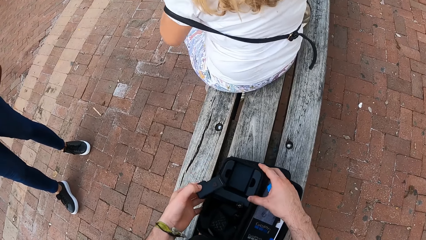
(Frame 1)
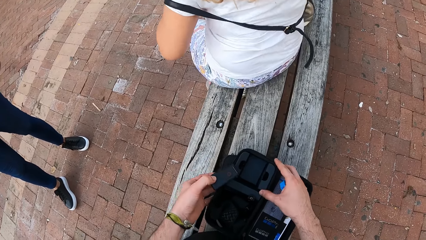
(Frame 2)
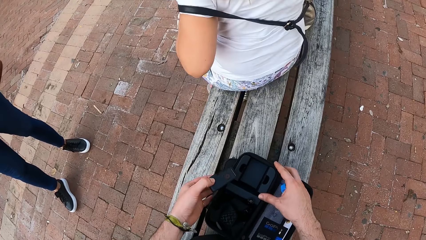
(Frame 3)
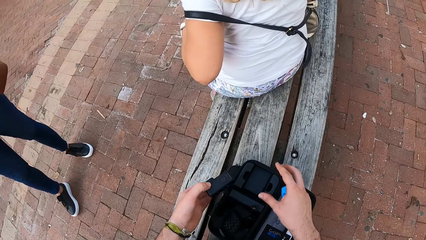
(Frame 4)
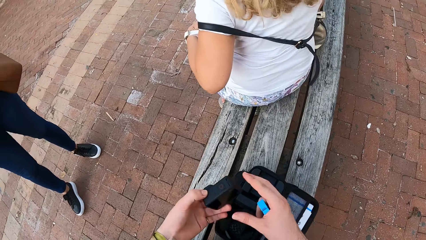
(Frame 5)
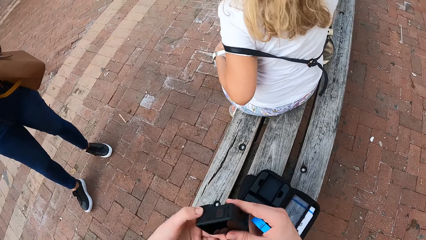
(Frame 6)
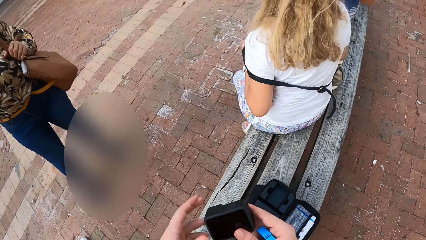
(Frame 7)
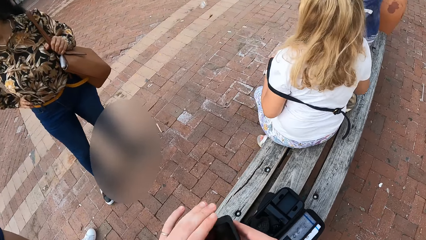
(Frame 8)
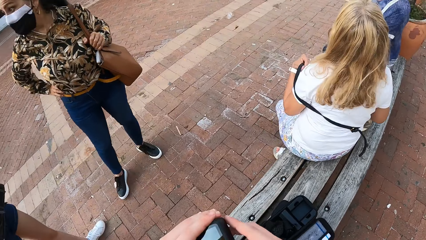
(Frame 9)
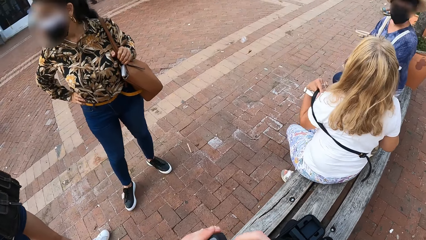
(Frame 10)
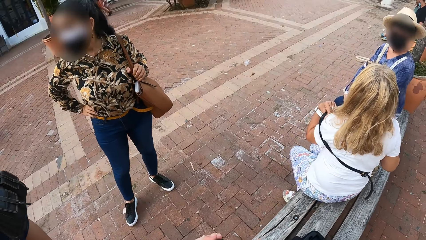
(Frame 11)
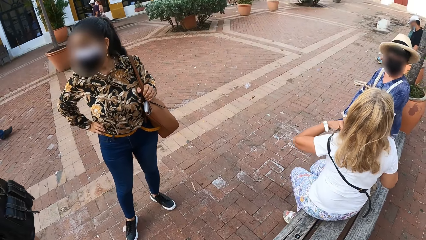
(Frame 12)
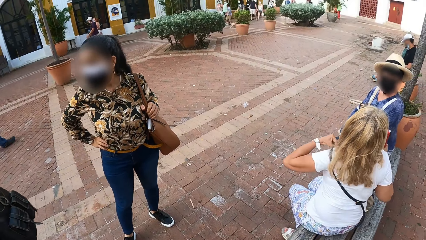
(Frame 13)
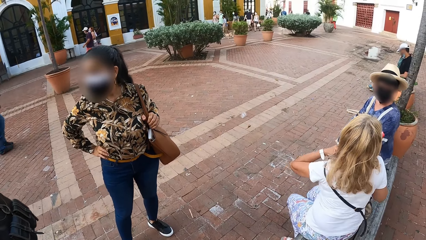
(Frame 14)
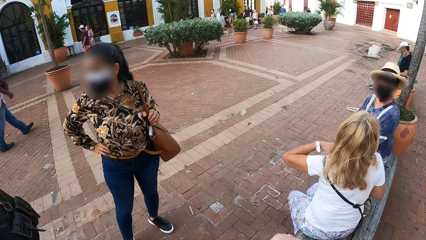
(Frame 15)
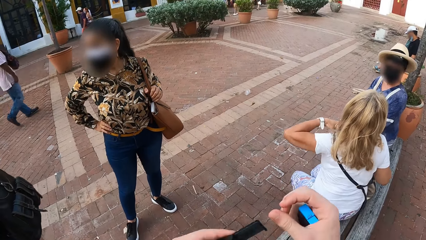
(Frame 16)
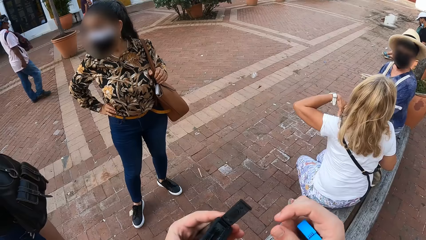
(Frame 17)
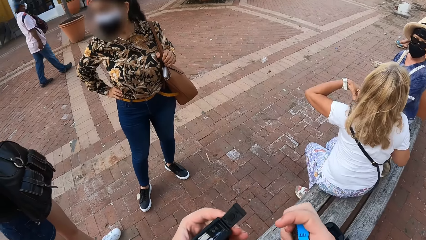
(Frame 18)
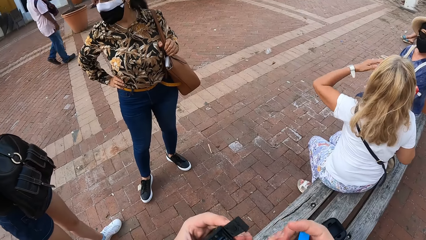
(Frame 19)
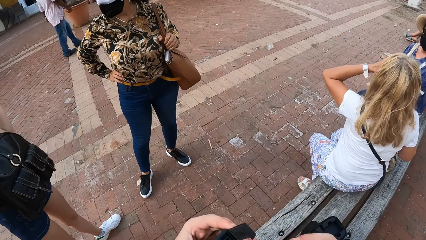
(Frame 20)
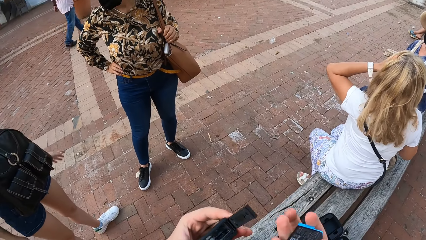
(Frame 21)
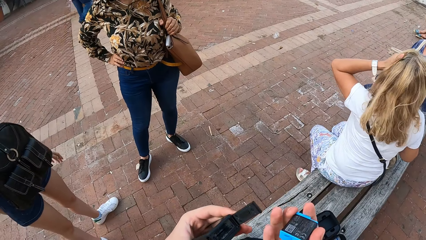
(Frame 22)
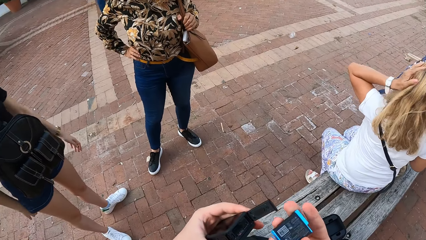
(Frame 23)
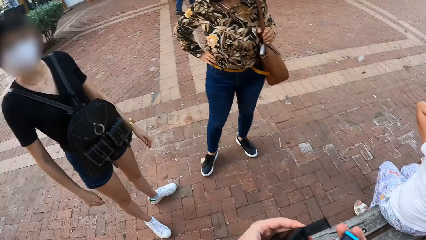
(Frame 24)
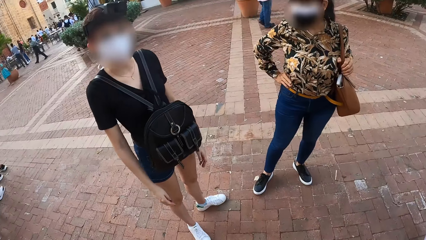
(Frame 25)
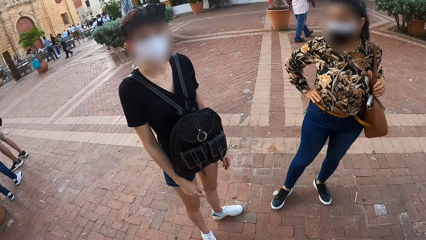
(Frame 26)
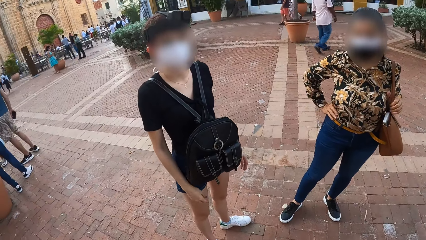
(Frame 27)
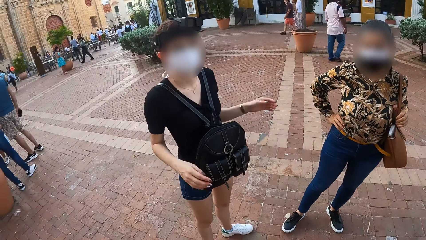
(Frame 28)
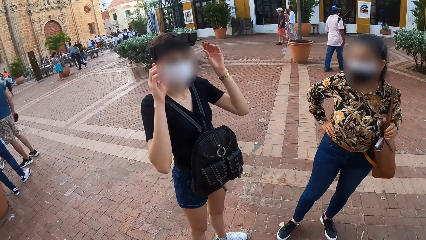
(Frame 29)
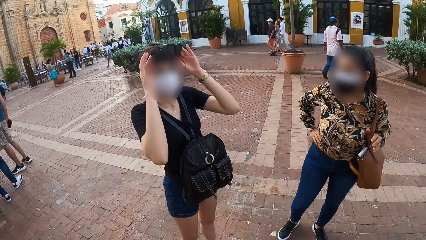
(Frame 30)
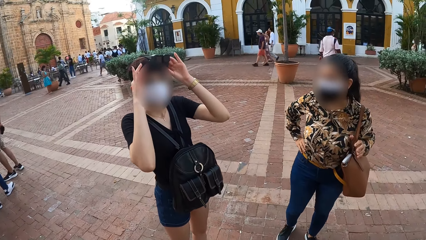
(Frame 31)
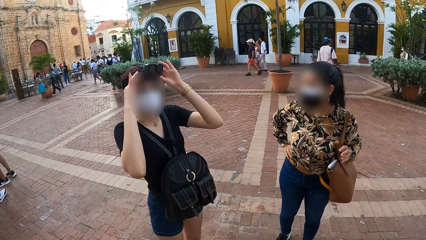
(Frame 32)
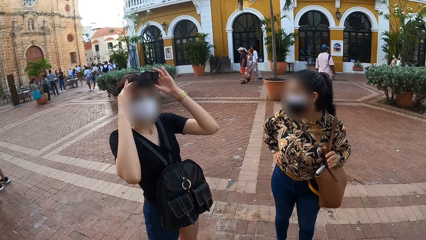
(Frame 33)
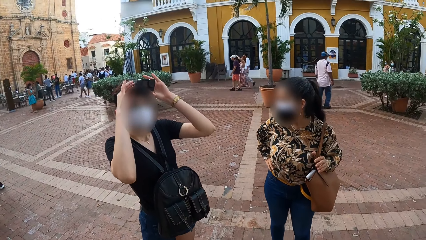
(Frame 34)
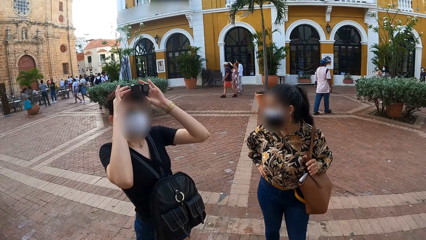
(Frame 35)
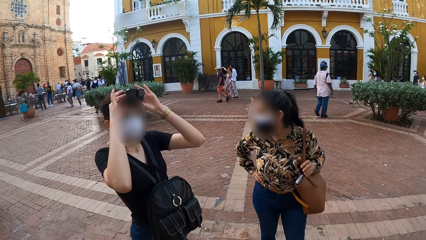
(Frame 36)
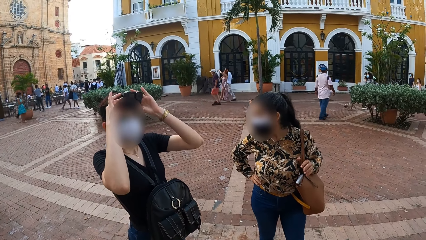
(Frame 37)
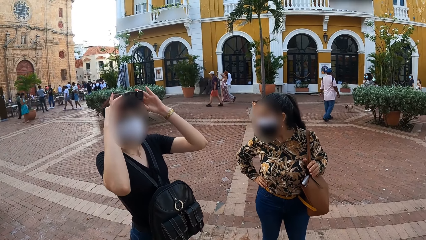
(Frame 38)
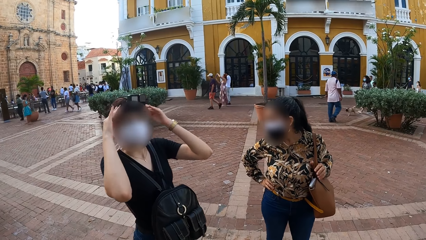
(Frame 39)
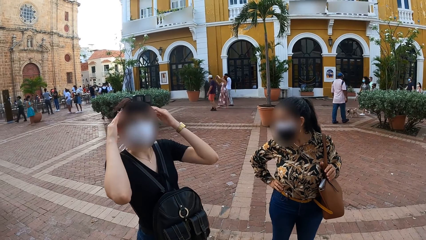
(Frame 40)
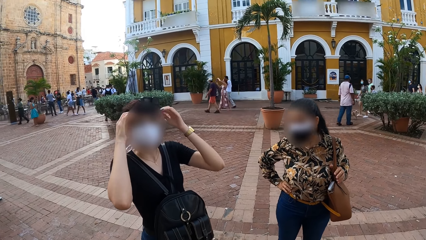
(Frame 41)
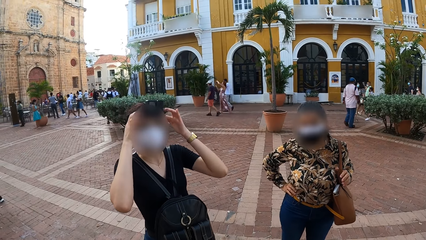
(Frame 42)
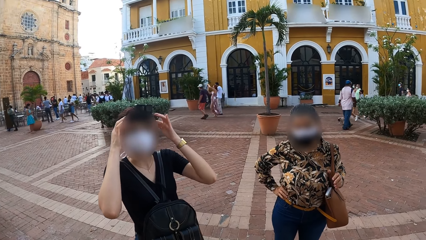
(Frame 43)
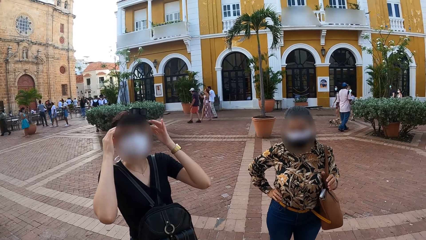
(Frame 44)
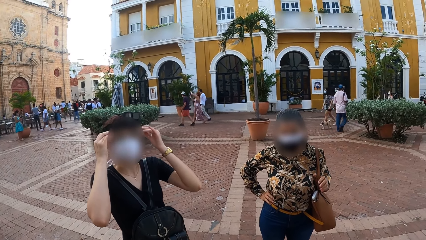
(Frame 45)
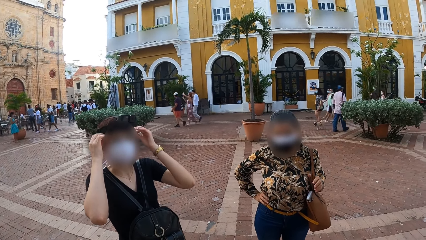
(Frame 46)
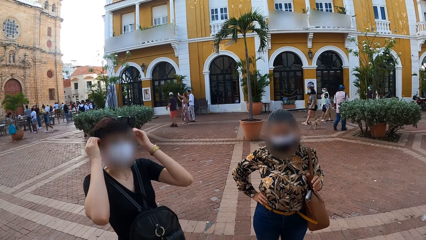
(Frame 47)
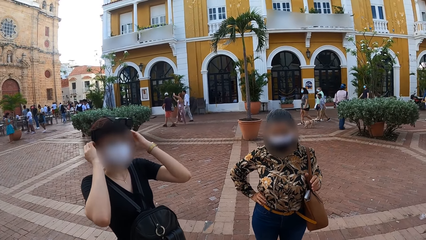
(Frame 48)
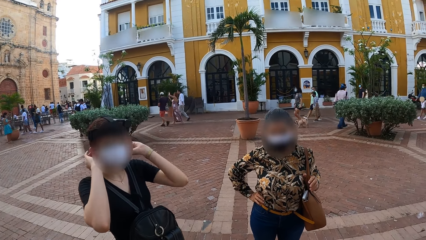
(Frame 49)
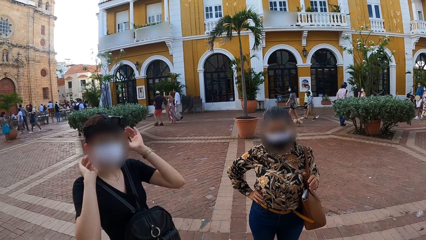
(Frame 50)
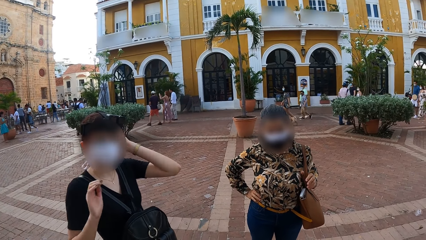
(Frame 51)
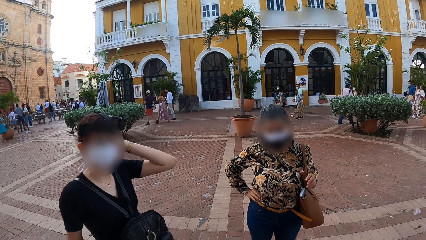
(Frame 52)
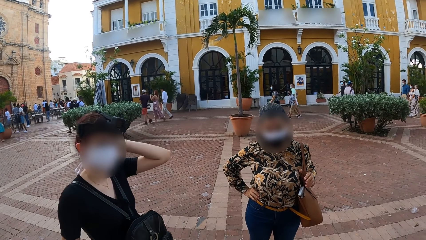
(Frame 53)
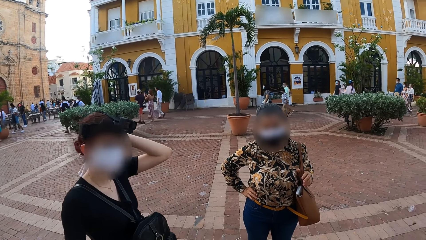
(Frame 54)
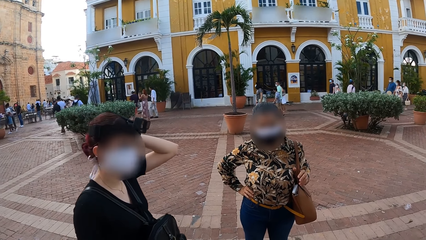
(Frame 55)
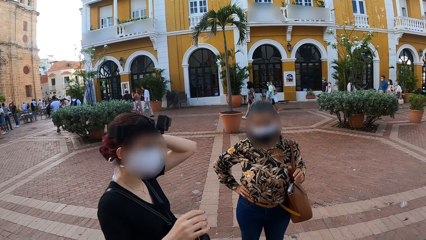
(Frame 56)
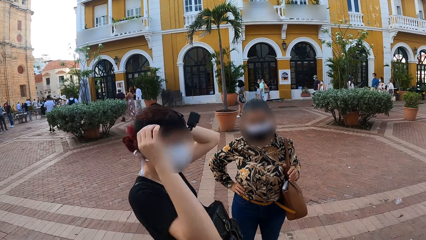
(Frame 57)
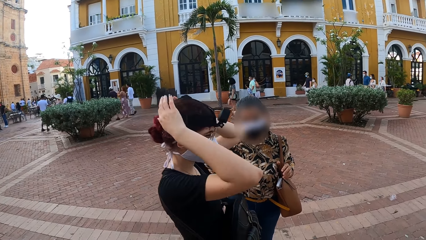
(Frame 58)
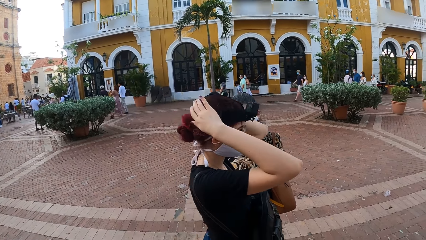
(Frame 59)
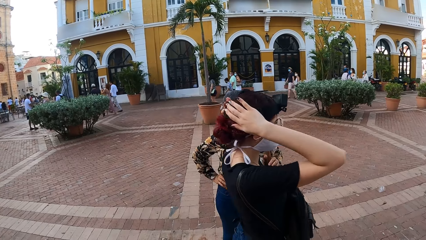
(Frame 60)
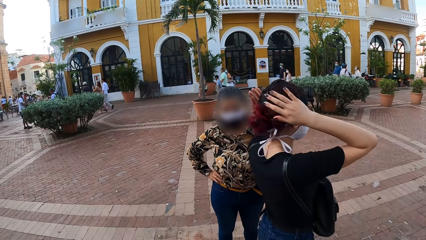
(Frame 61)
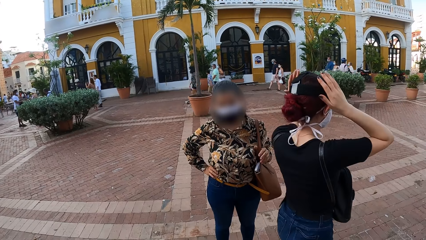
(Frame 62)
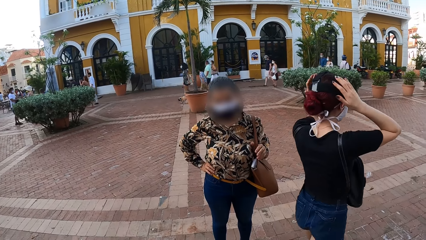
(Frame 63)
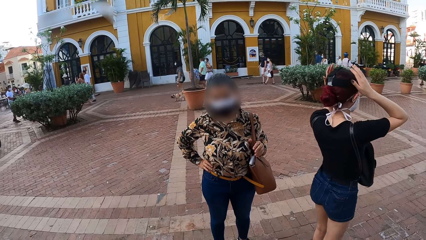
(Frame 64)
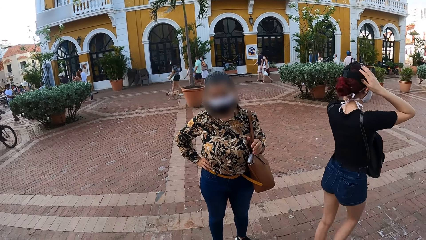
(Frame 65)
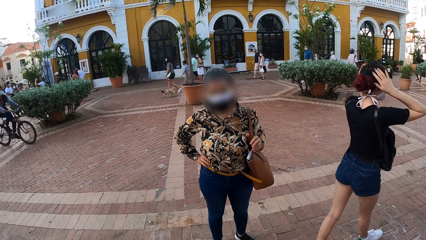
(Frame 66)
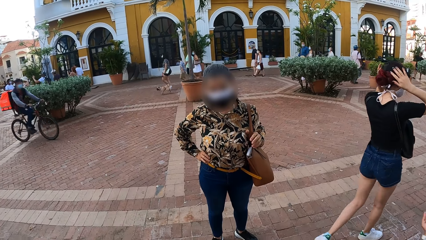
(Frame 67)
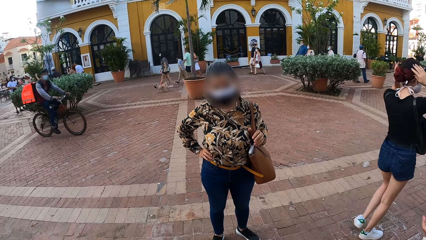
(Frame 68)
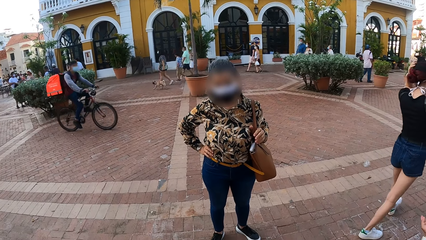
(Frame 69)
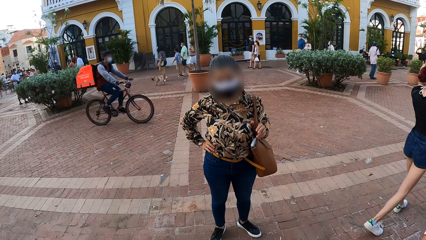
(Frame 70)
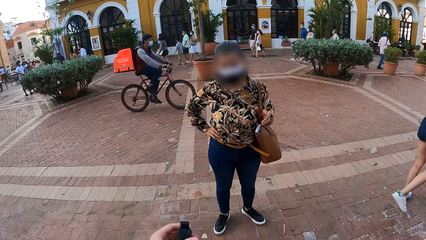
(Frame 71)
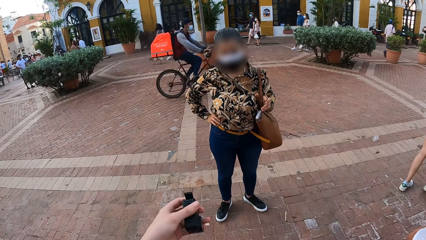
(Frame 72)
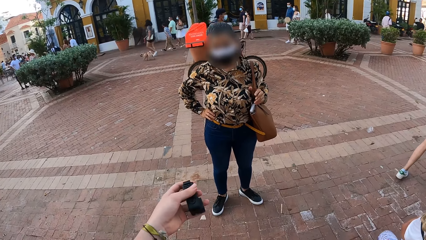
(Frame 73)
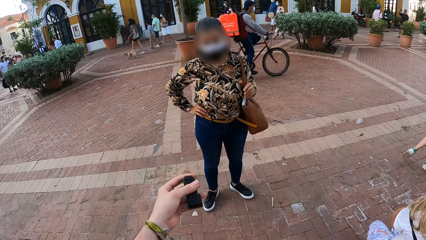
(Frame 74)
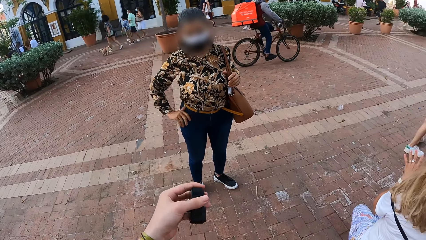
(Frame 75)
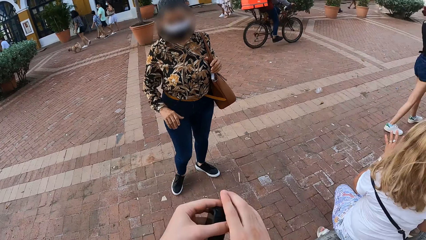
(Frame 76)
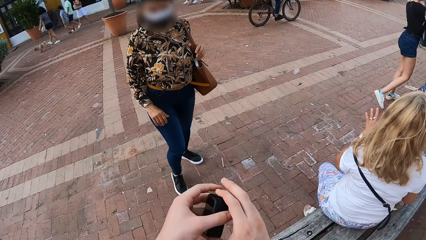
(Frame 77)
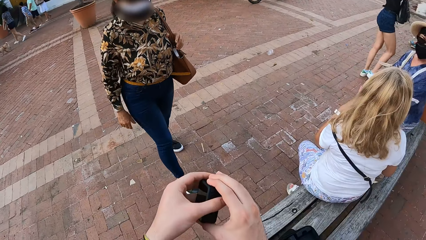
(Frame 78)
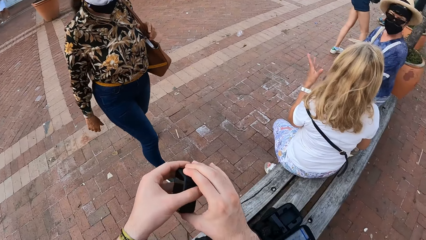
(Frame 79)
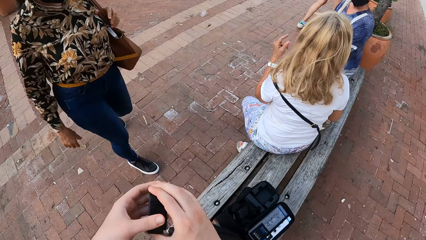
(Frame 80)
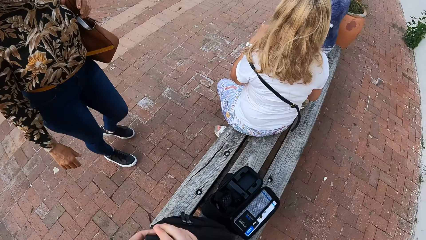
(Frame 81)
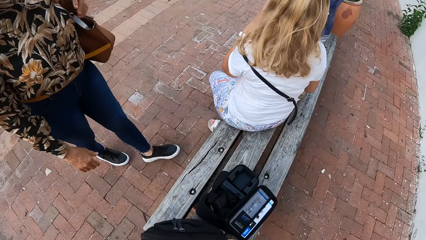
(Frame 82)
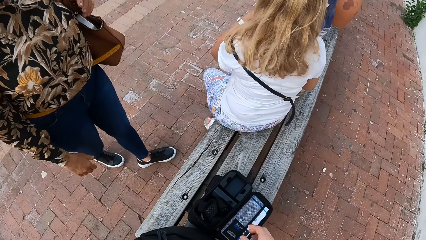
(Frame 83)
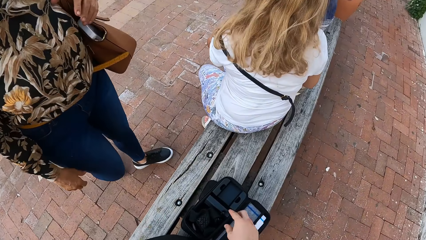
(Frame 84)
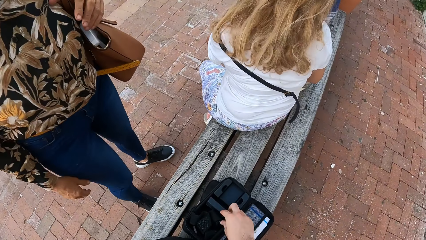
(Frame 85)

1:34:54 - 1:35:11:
The camera wearer moves the camera case on the camera cases with his right hand. A woman adjusts the bag strap with her left hand. The camera wearer holds the camera in both hands. He fixes the camera. He opens the battery compartment in the camera with his right hand. He turns the battery in his right hand. The woman touches her hair with her left hand. The camera wearer interacts with another woman. He talks at a person and another person. The second woman adjusts the camera on her head with both hands. The camera wearer touches the camera on her head. The second woman touches her hair with both hands. The camera wearer closes the battery compartment of the camera with his left hand. He interacts with a third woman. He holds the camera with both hands.
